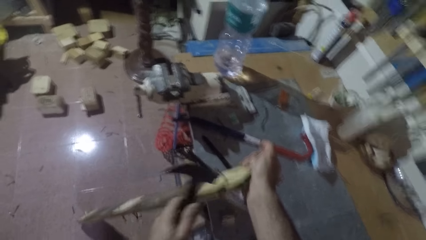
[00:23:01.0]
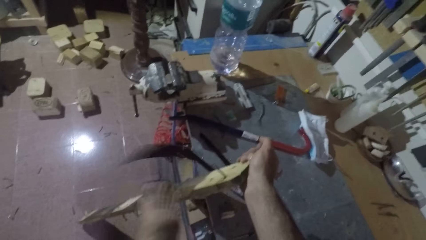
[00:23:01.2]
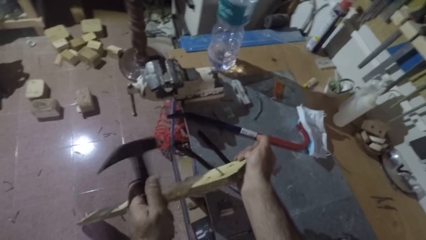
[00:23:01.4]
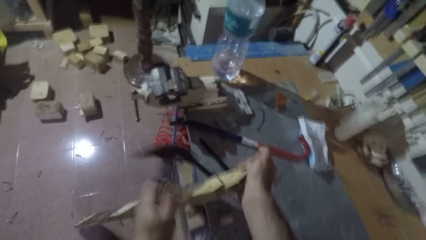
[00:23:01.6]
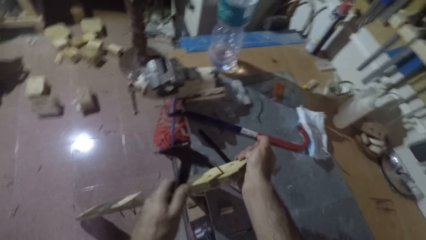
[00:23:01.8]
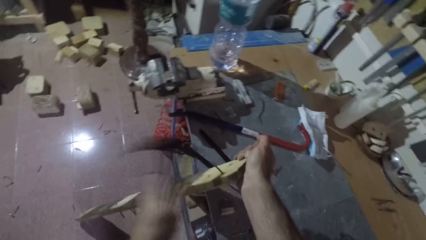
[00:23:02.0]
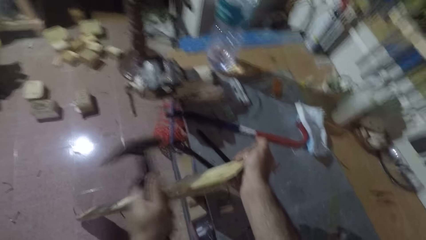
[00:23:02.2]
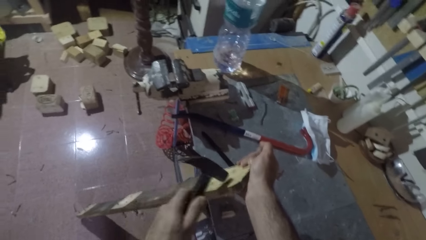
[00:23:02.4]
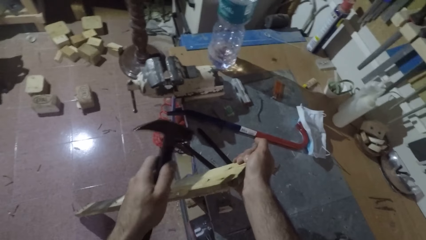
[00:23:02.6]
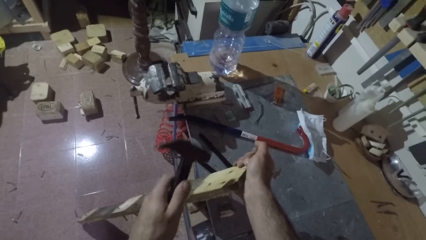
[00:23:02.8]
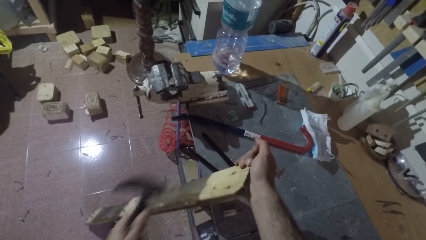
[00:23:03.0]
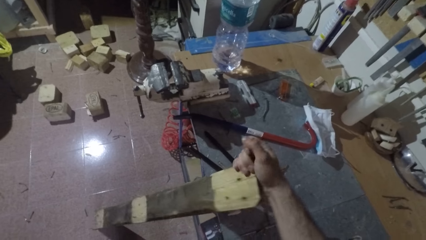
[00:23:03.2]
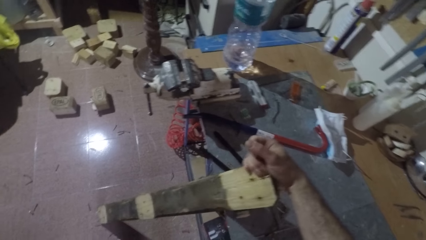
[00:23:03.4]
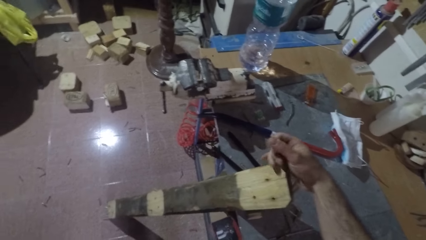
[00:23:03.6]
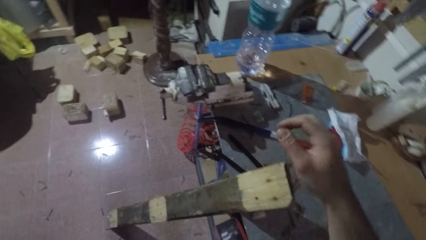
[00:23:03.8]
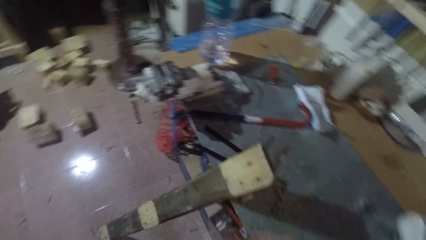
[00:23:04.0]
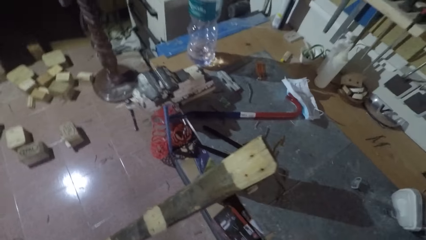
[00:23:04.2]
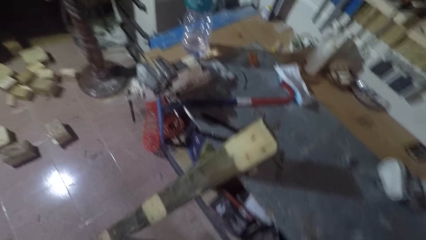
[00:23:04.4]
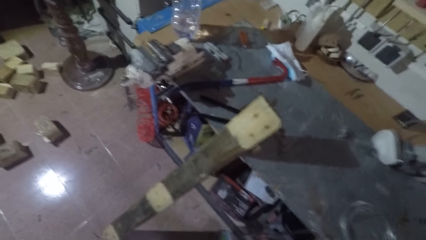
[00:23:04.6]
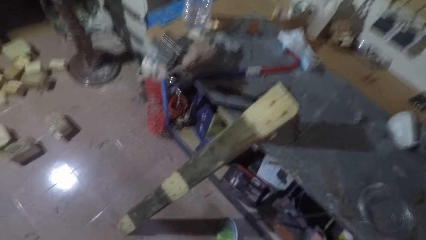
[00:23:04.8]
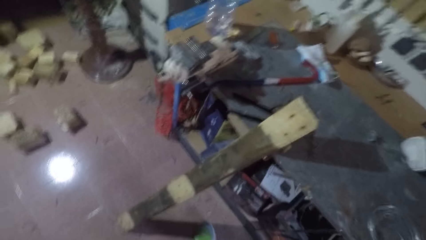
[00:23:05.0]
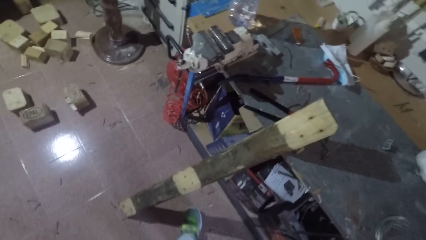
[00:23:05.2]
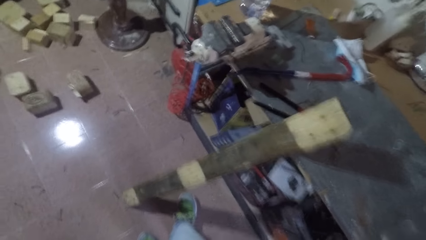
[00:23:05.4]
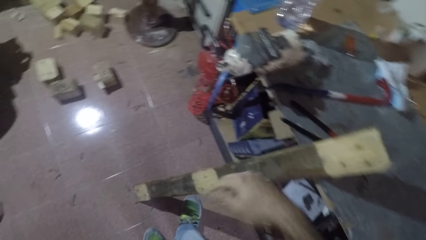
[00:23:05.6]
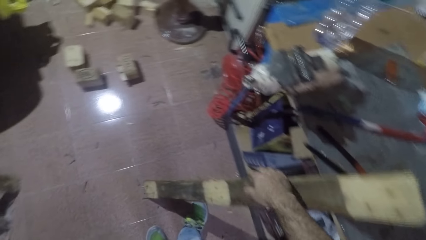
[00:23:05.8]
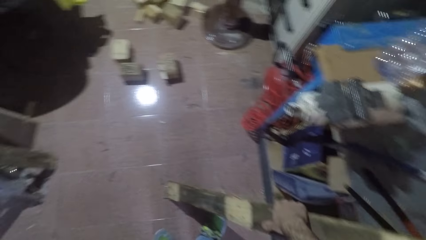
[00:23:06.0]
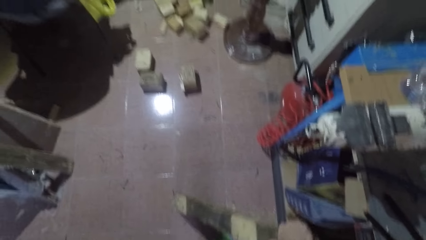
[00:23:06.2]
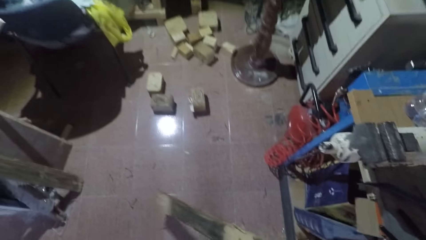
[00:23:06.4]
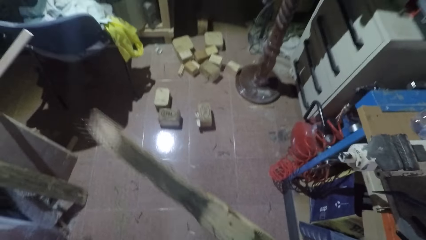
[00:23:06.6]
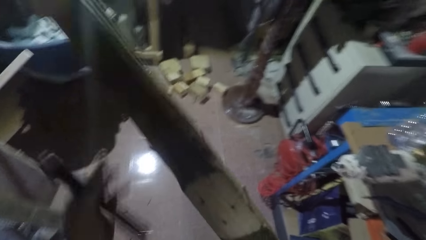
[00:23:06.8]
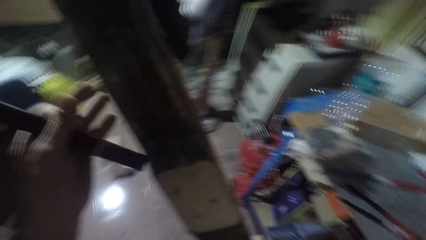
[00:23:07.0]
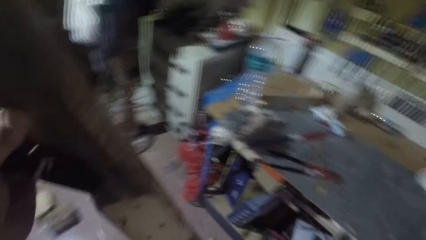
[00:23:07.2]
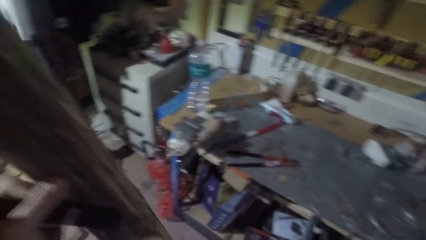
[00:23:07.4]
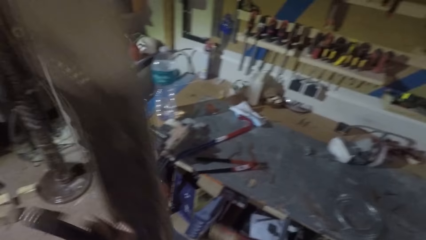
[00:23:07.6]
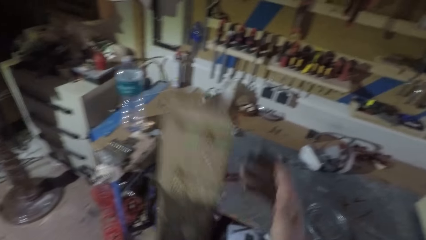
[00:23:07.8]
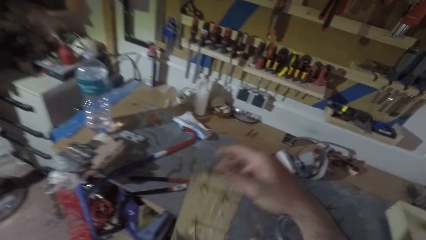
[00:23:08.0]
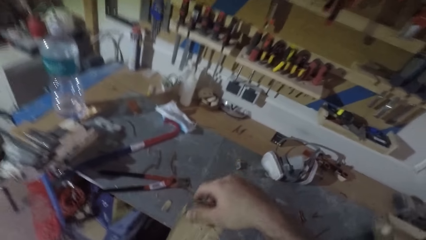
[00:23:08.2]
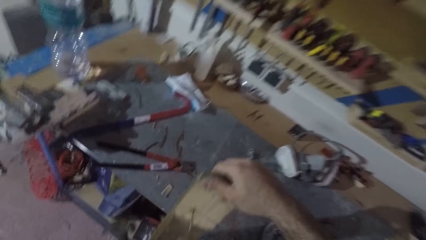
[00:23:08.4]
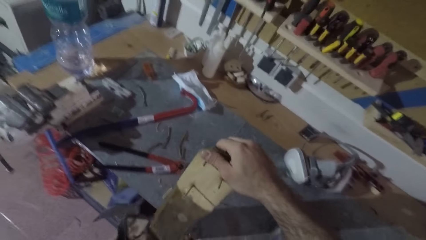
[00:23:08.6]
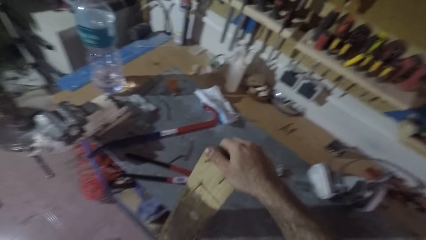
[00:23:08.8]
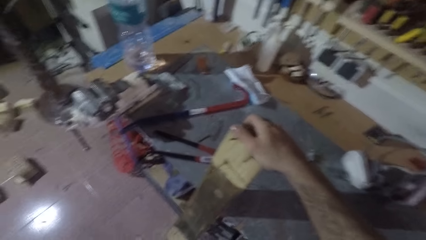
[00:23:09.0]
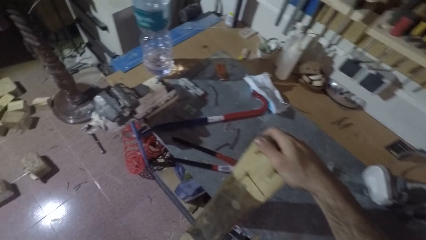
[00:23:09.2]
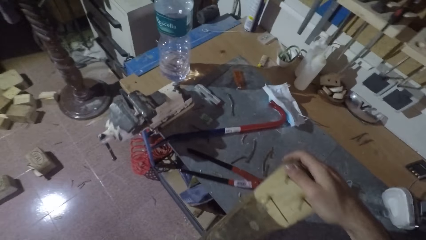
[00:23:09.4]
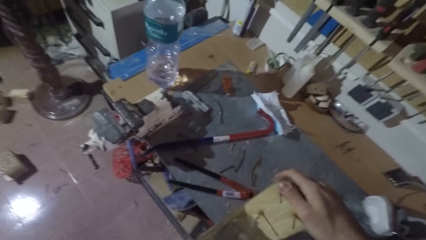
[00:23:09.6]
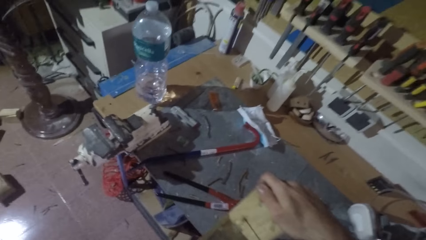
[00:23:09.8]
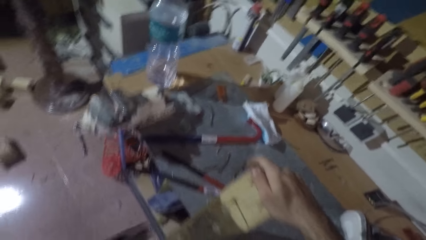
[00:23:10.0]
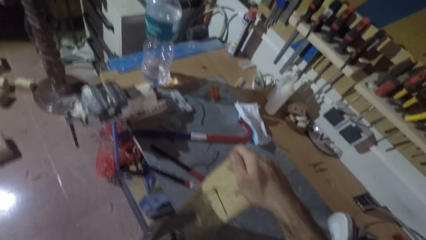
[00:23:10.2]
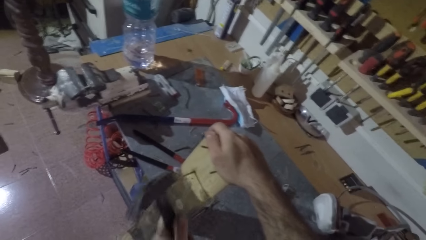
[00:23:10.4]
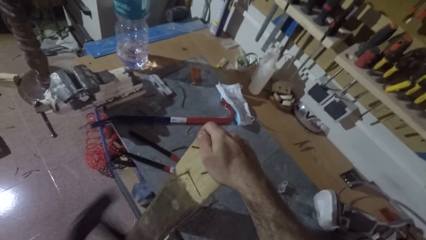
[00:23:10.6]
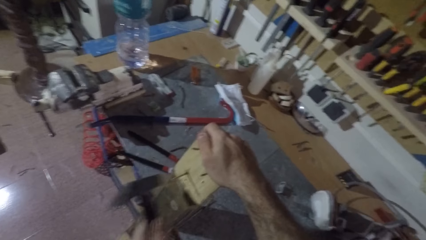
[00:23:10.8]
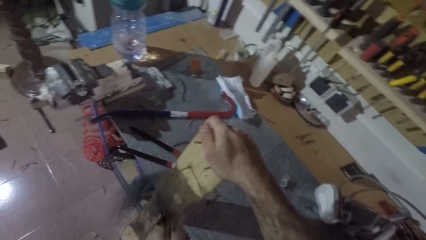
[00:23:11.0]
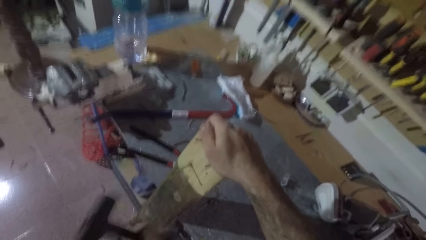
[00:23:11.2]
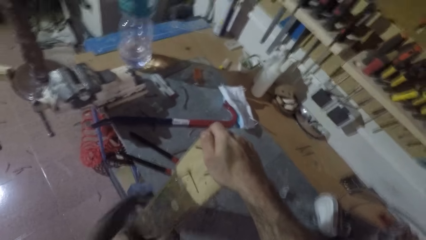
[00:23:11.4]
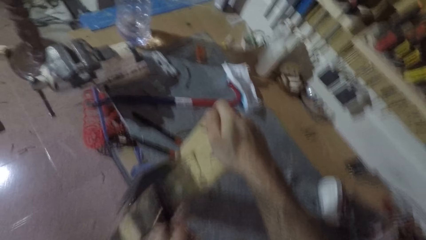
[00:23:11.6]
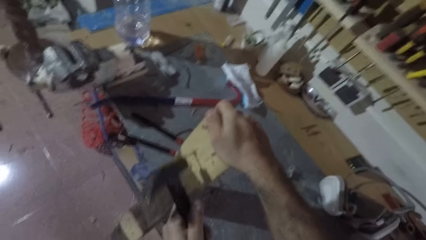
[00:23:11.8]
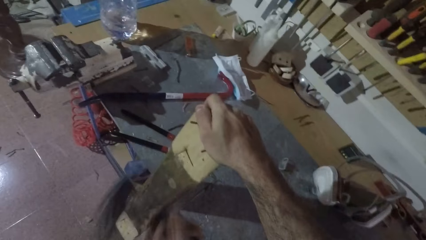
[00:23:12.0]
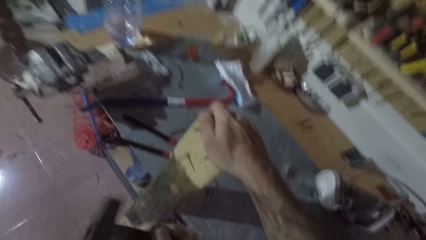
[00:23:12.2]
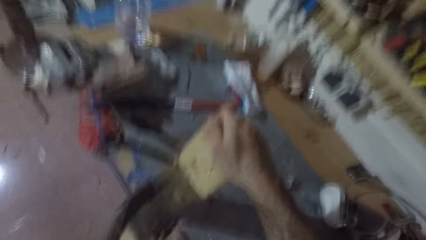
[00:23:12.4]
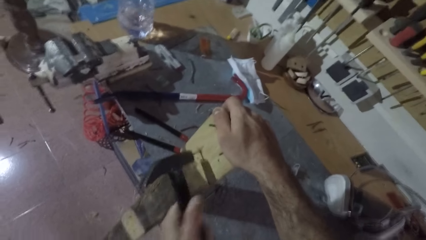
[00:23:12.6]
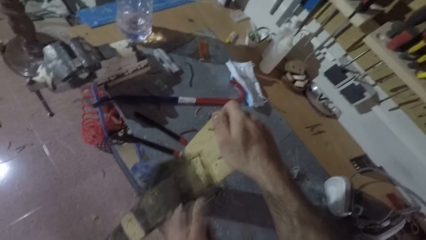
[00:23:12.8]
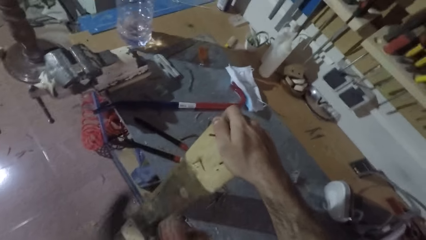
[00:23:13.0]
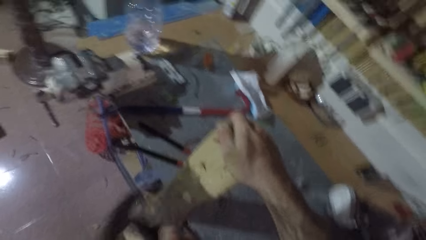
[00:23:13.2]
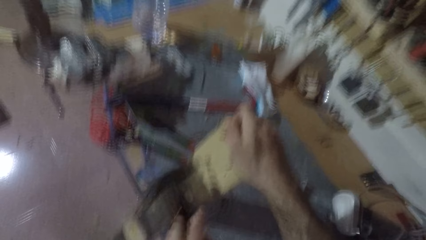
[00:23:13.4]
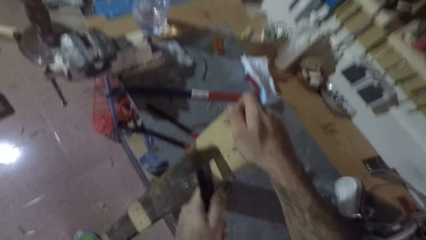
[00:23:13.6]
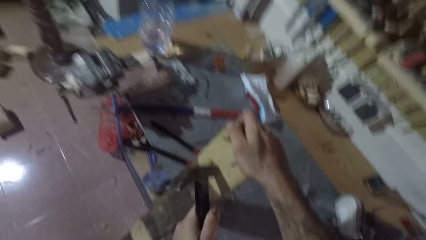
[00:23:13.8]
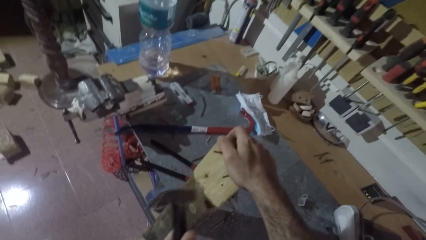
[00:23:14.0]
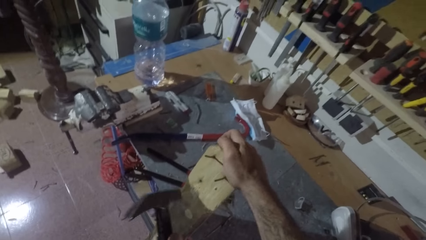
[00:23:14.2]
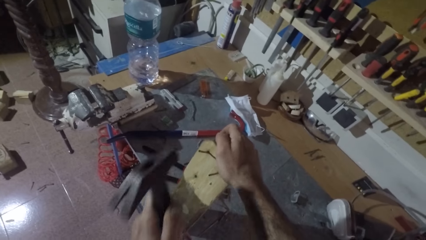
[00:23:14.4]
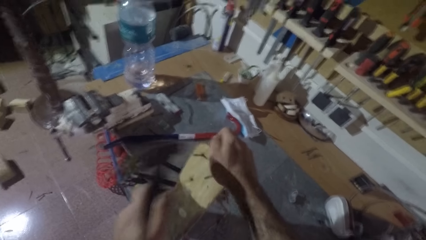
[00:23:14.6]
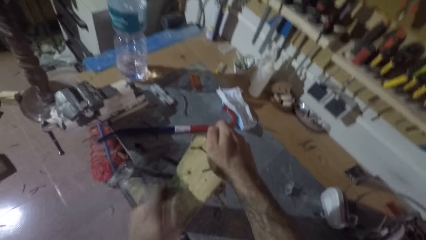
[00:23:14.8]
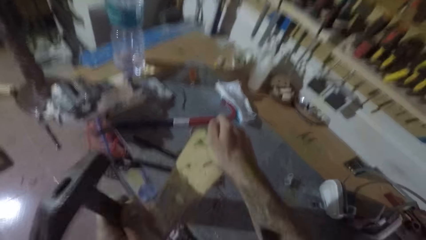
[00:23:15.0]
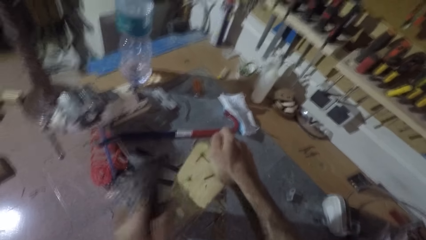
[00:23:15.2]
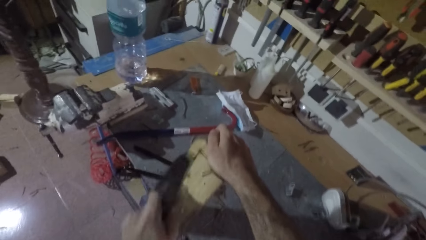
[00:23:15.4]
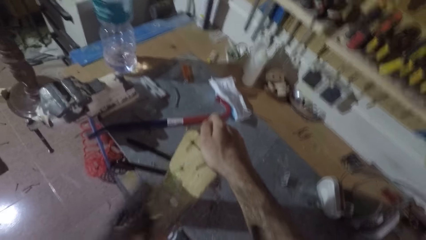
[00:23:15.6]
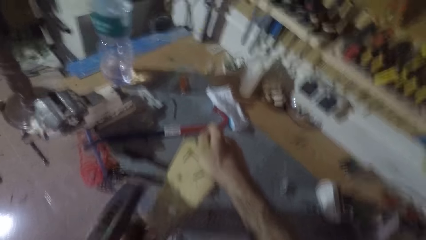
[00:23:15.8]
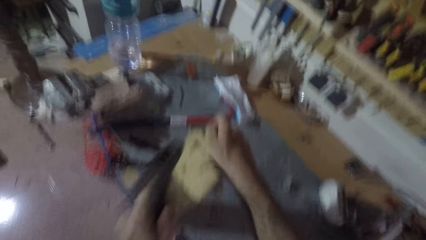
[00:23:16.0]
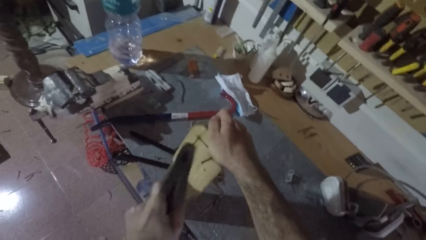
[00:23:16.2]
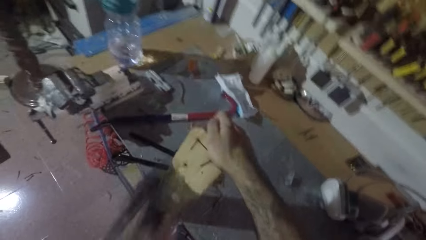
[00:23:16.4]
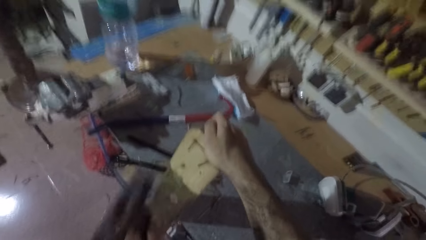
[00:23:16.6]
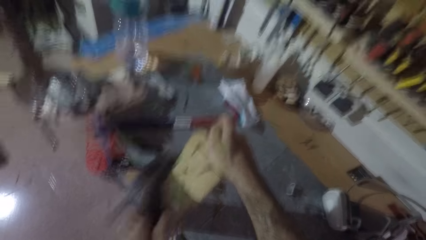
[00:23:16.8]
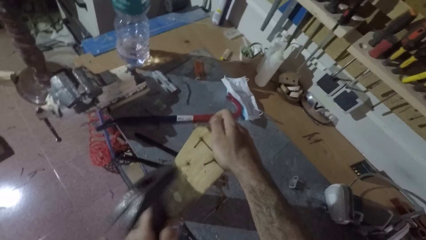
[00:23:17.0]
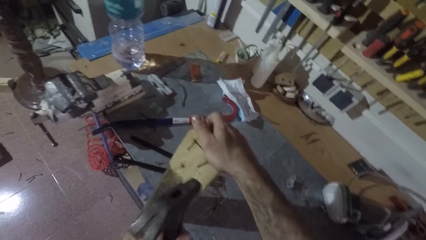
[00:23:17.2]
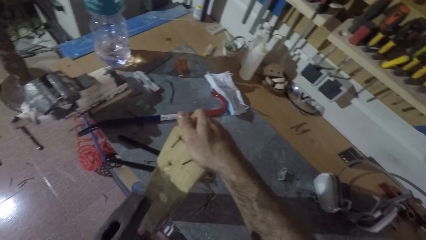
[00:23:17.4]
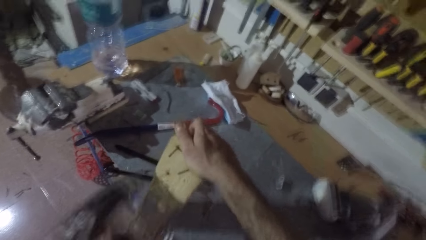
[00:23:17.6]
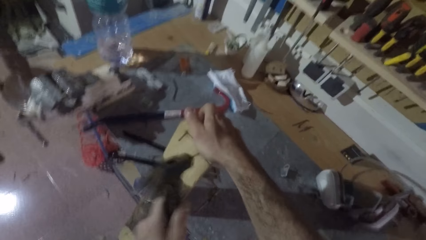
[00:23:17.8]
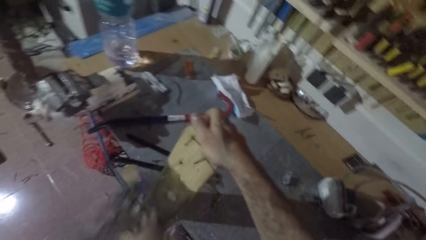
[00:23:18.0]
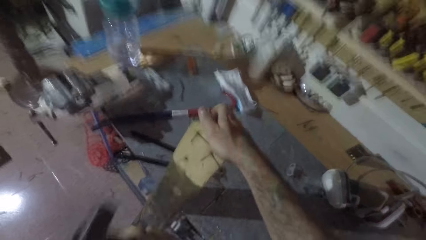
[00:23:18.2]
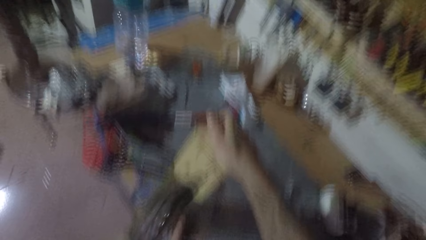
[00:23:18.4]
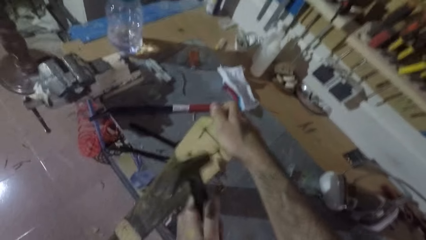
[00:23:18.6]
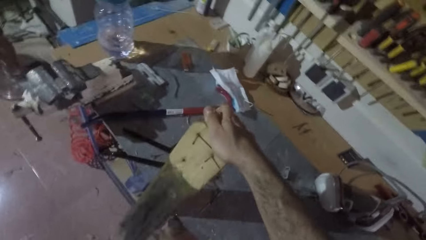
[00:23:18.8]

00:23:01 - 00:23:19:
The camera wearer withdraws his hand from the wood. He turns the rectangular wood upside down. He places the rectangular wood against the shelf. He holds the wood with his right hand. He hits a nail on the rectangular wood with the hammer. He removes a nail from the wood with the hammer. He hits another nail on the rectangular wood with the hammer. He hits another nail on the rectangular wood with the hammer again.
